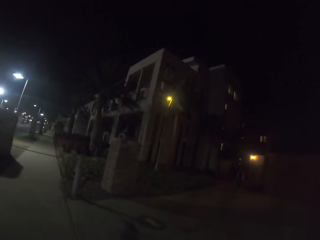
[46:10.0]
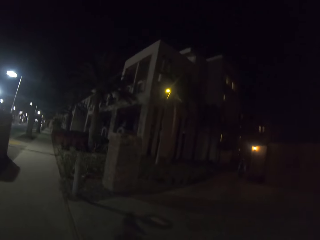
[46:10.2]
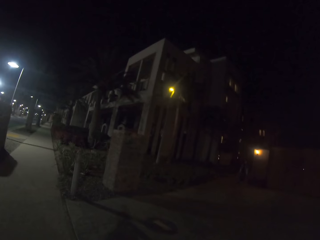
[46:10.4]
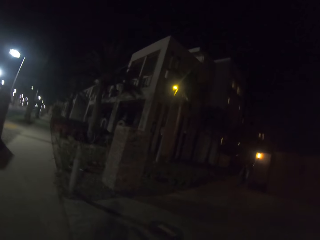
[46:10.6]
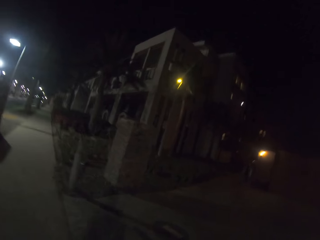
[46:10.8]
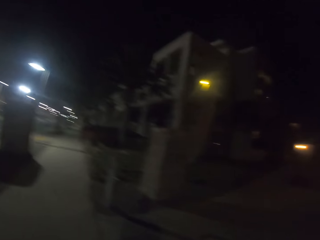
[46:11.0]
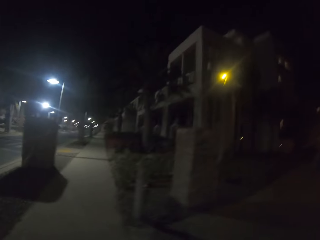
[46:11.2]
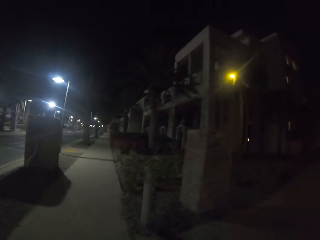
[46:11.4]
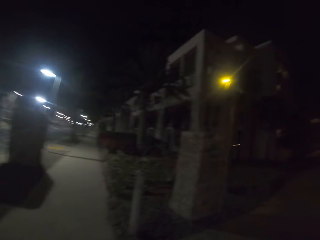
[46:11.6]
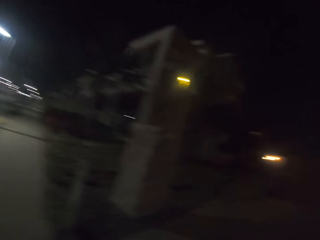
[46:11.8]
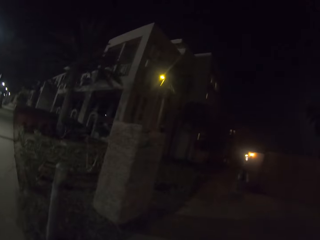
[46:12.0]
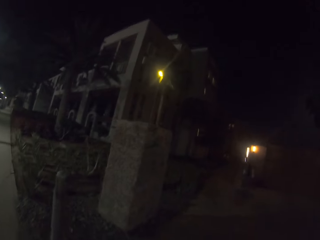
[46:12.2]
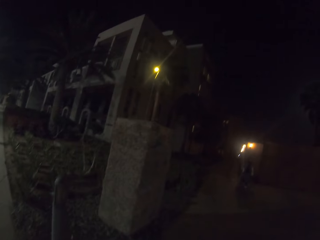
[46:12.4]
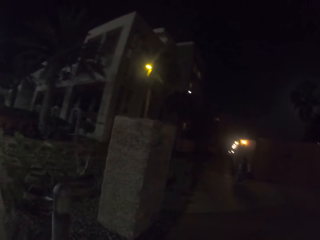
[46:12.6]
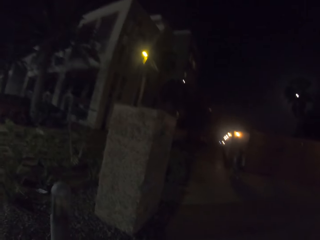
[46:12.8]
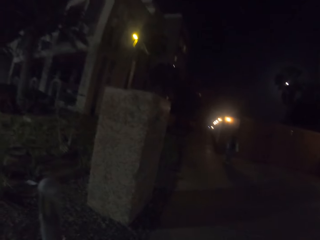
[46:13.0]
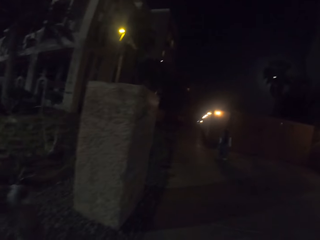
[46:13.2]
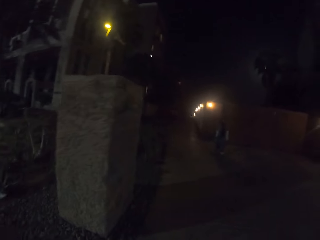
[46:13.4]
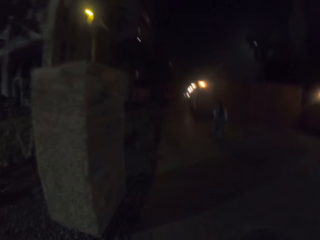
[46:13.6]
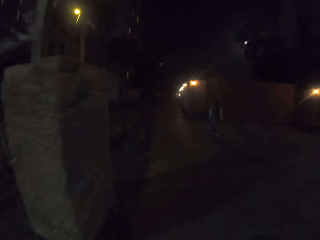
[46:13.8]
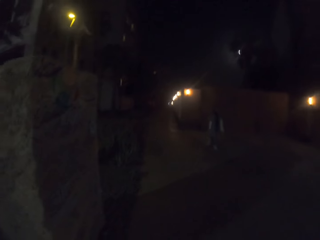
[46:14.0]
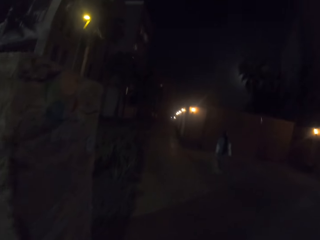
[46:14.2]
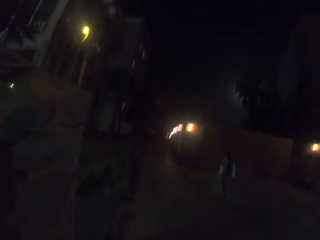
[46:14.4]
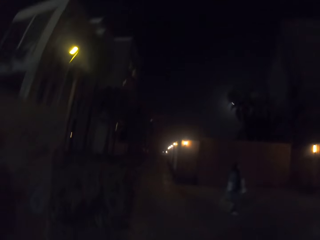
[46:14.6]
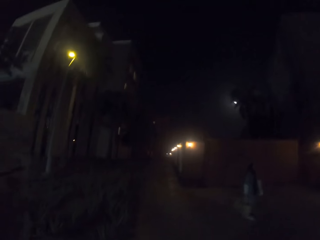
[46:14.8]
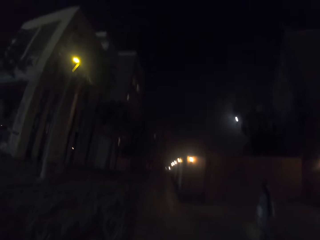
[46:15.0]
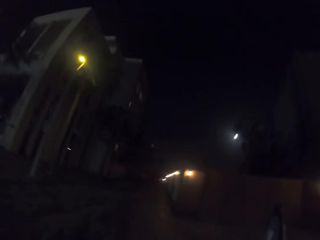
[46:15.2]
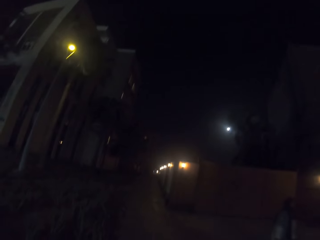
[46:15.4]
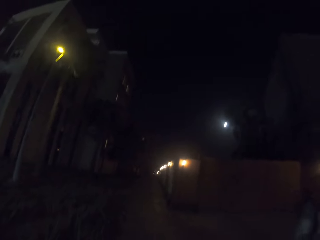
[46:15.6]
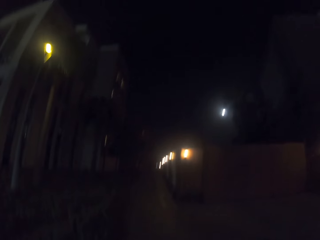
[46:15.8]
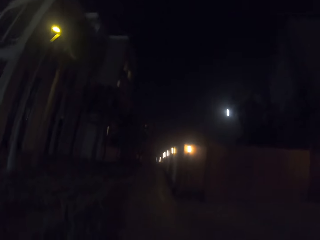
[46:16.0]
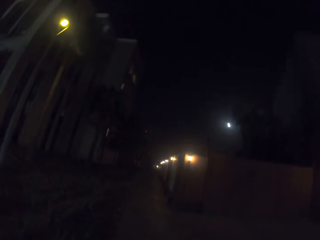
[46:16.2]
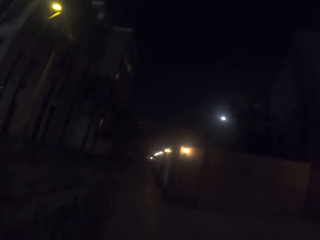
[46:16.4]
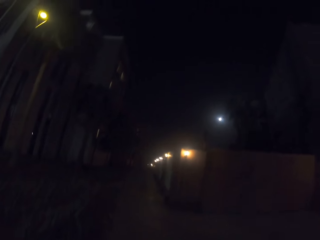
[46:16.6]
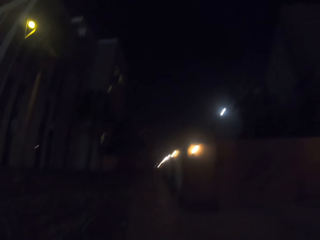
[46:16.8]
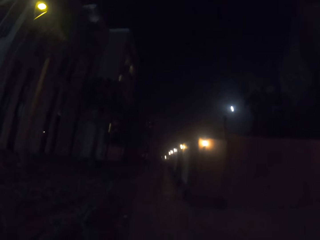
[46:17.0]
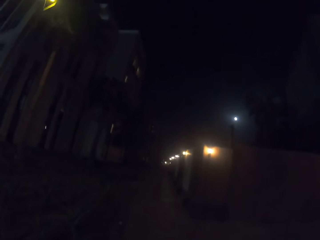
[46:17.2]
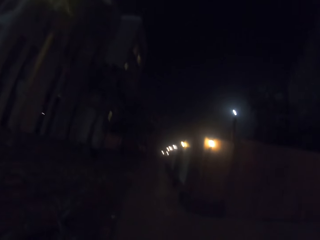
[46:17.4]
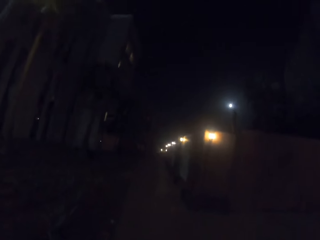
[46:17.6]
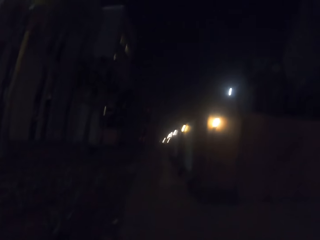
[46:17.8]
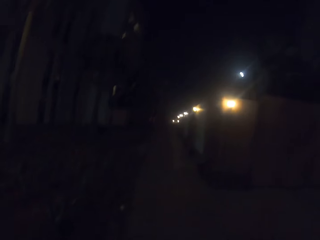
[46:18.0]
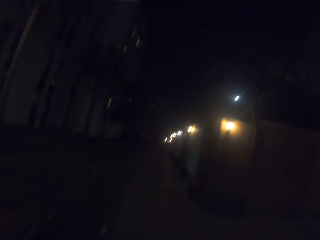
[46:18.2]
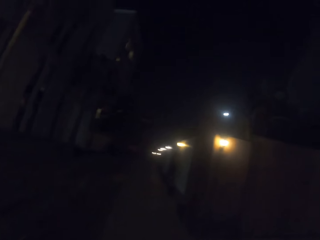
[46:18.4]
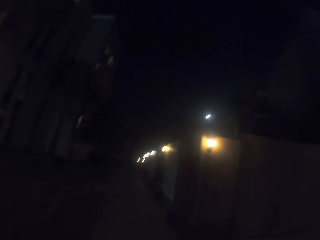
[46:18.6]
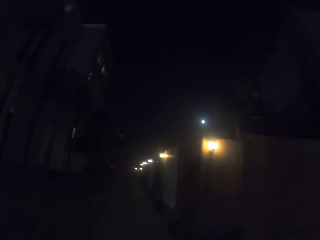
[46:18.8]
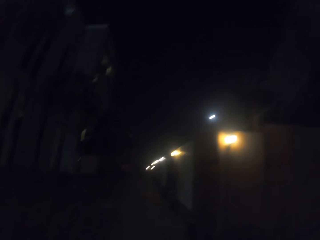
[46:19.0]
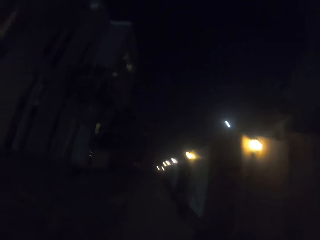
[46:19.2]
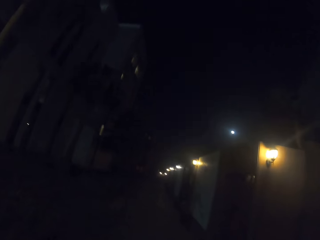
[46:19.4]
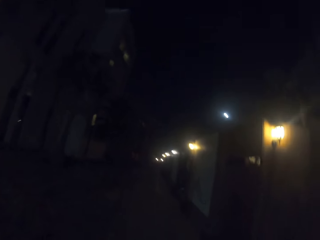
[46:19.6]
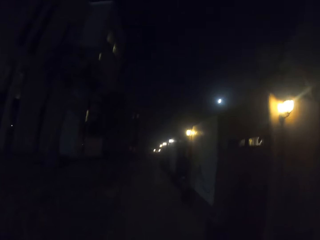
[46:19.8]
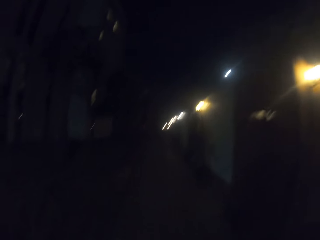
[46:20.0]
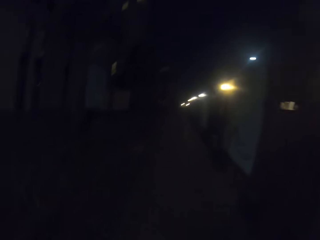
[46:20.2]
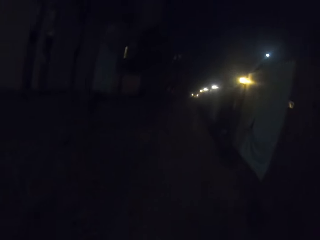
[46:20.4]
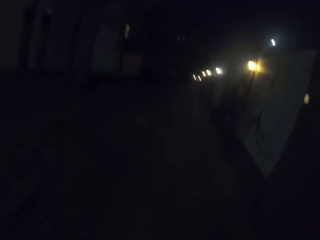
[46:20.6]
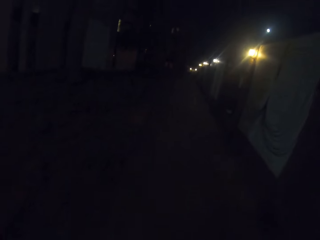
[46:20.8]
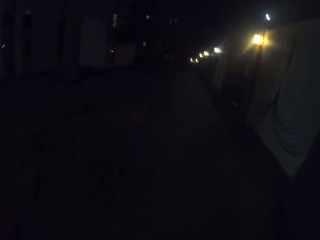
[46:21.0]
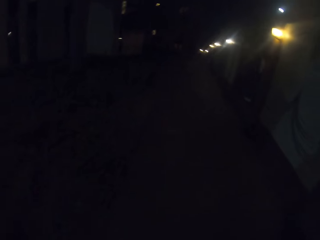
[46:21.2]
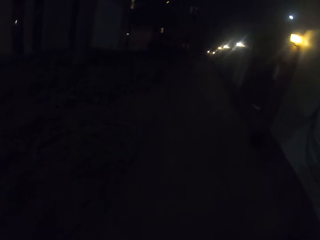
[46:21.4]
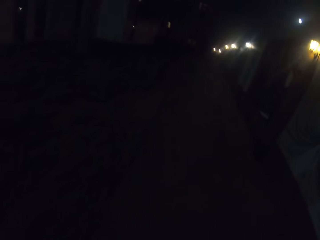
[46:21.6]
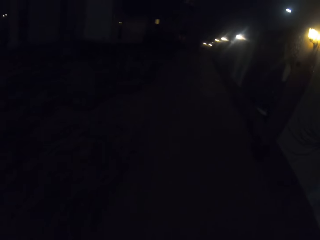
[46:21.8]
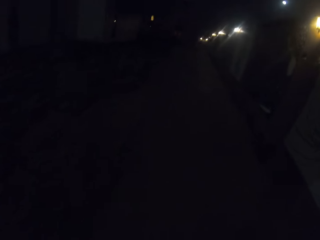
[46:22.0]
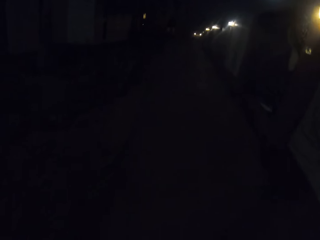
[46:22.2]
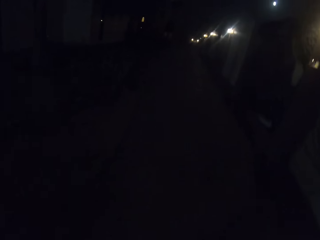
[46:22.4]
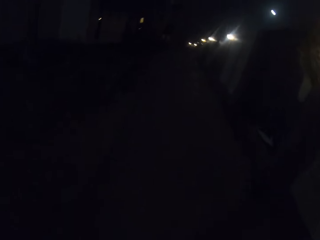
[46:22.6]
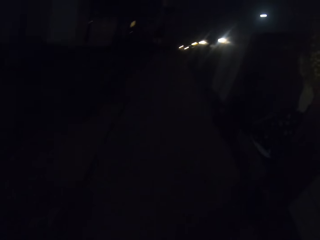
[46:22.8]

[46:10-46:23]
The camera wearer turns right. They walk around.

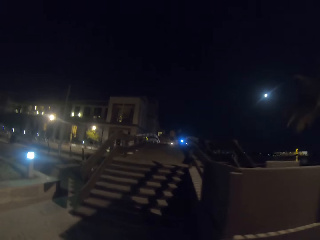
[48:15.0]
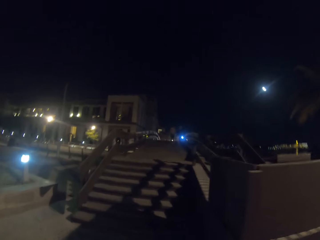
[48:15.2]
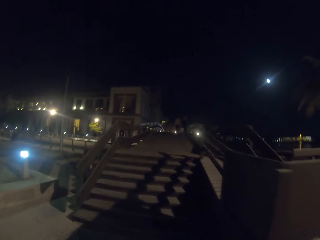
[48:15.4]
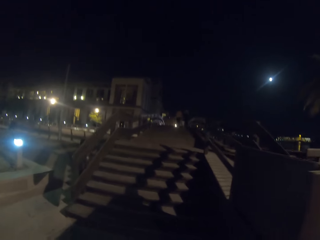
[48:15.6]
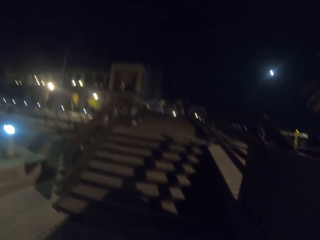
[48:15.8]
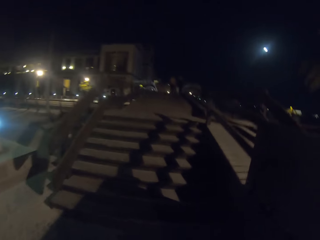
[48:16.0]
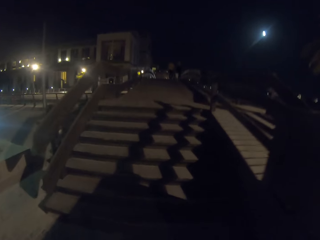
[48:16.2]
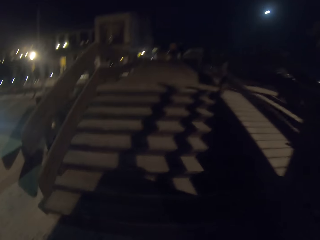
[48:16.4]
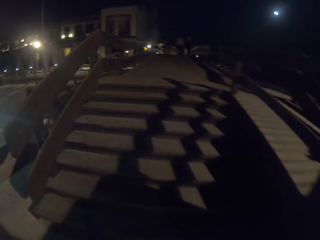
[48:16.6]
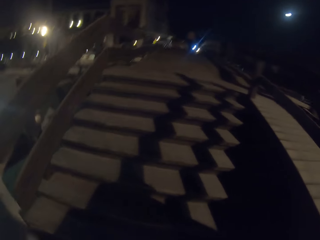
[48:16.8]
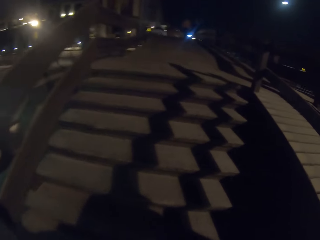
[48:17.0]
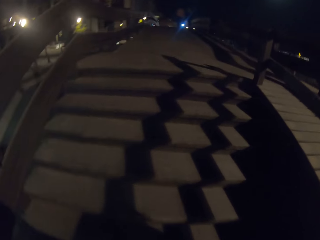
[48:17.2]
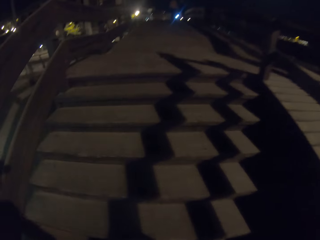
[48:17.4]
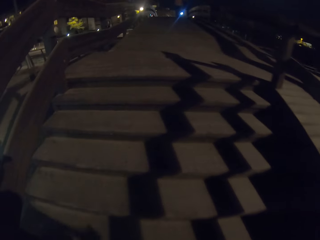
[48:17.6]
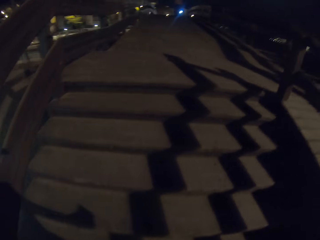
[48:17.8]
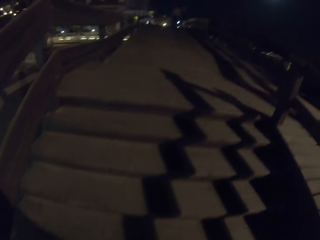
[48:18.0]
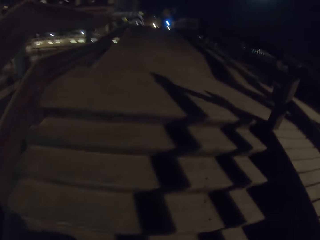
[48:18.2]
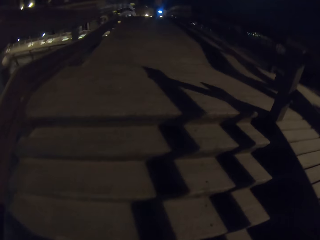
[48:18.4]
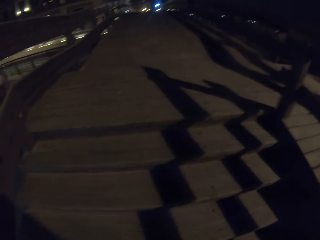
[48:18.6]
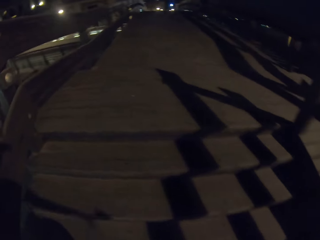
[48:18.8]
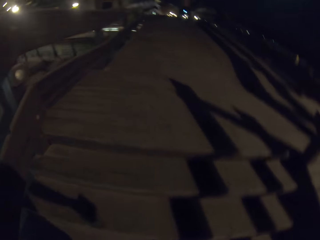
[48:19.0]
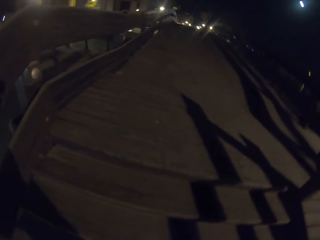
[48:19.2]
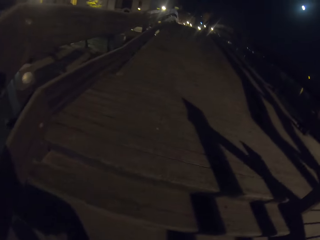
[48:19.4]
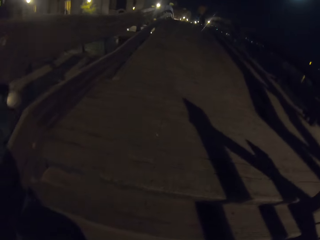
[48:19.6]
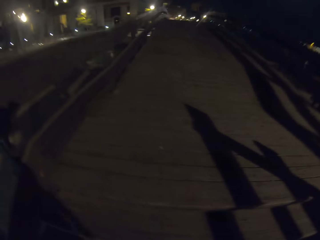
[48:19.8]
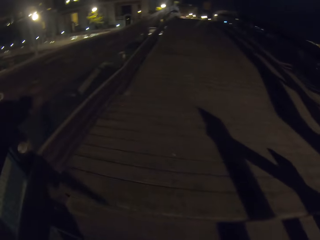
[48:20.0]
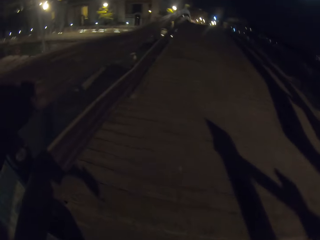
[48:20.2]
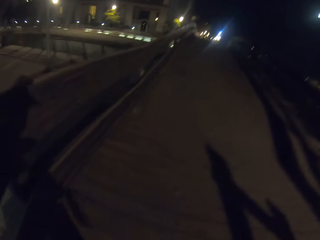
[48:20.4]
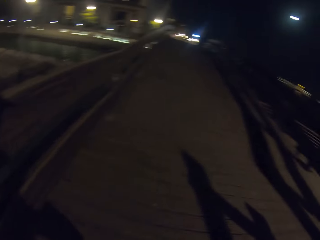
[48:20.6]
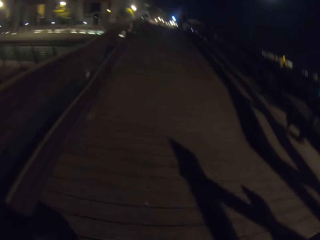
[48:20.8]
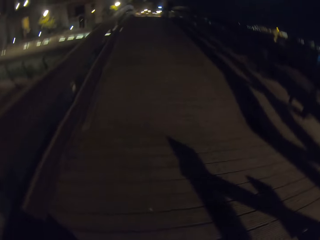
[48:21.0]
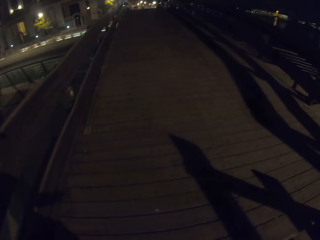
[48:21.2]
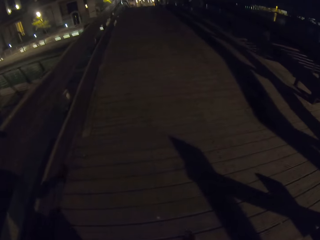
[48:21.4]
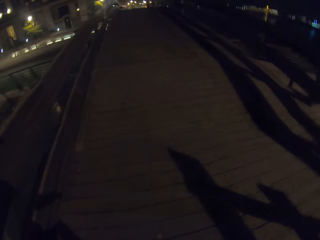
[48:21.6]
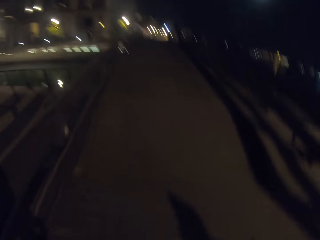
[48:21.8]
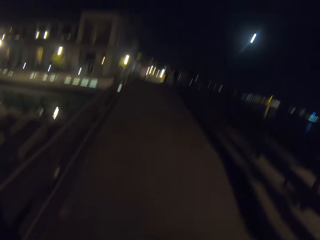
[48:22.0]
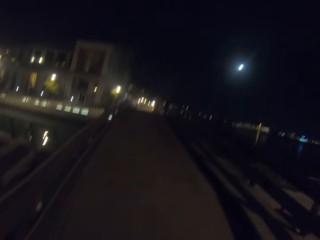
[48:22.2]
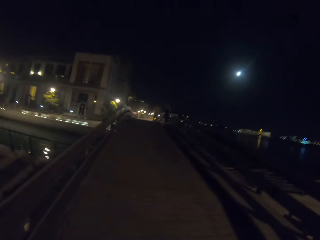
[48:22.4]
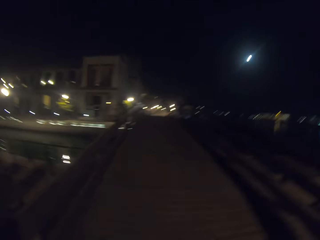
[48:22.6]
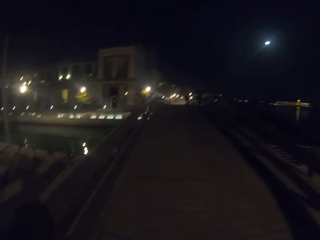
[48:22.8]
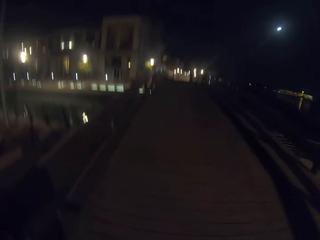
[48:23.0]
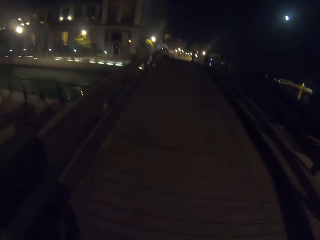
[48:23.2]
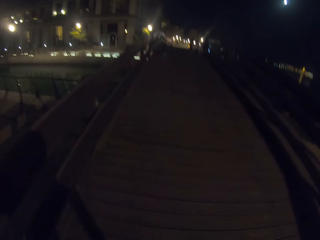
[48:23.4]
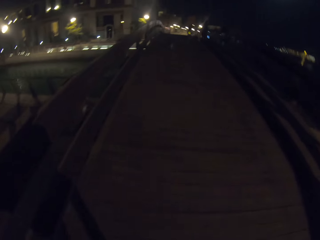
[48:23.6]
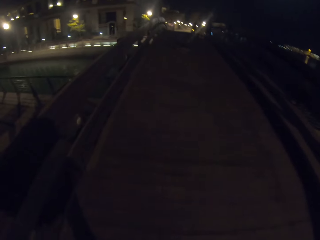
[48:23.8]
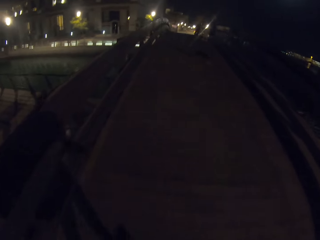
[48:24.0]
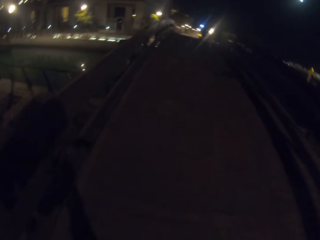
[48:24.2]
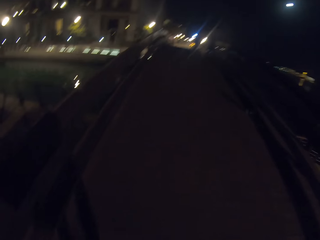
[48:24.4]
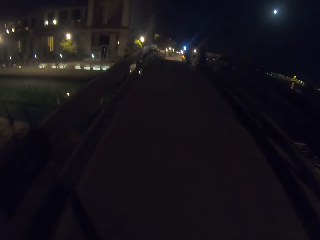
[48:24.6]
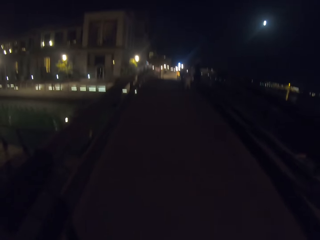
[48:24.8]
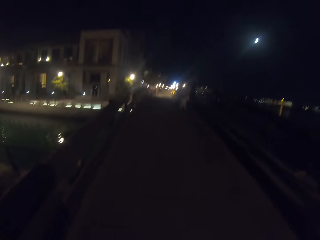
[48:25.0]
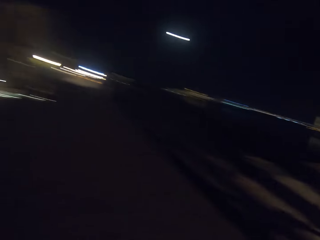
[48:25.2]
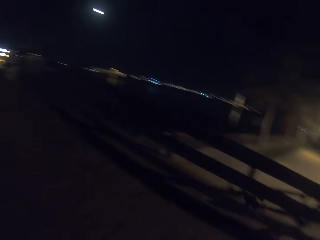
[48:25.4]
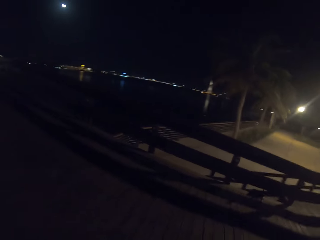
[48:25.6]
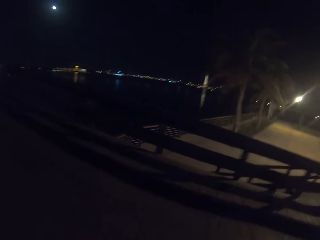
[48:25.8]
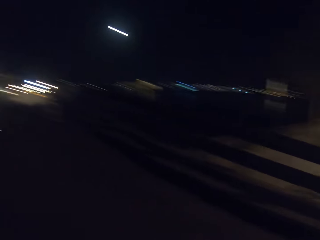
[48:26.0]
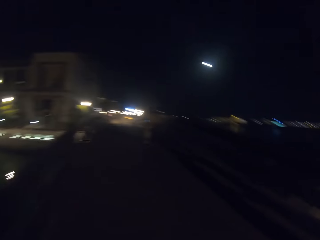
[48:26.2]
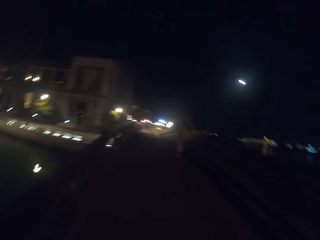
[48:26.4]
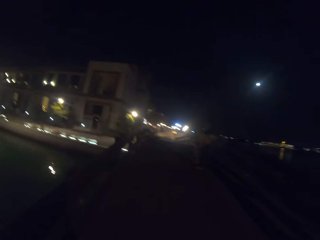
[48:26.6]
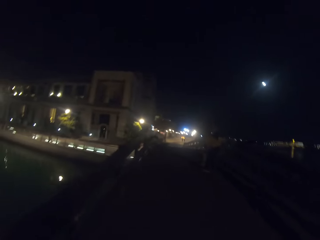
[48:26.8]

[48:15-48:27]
The camera wearer walks up the stairs. They walk. They look at a cat.
